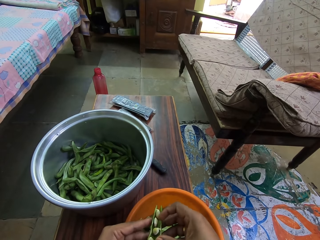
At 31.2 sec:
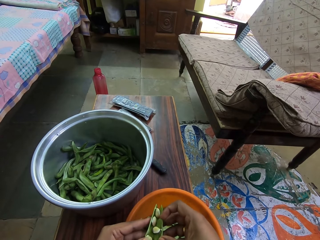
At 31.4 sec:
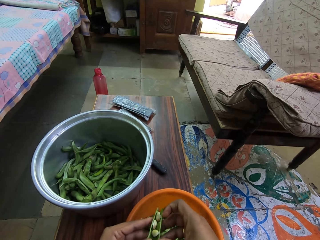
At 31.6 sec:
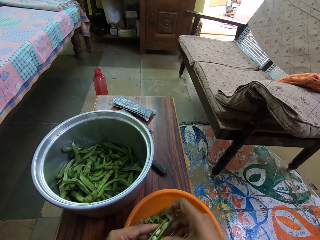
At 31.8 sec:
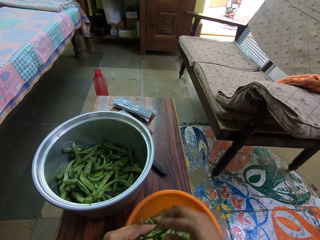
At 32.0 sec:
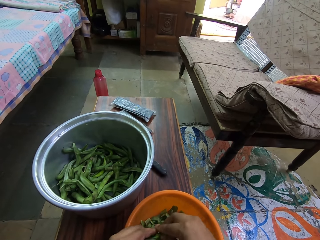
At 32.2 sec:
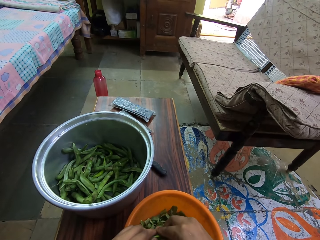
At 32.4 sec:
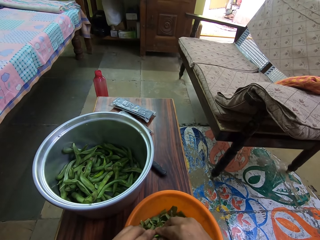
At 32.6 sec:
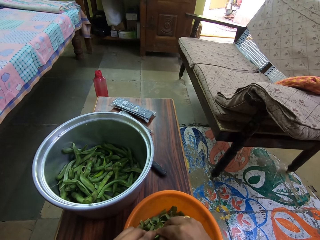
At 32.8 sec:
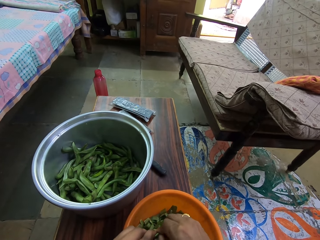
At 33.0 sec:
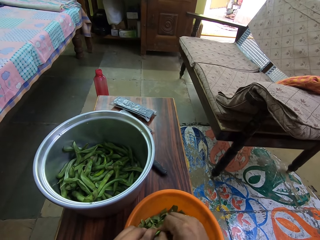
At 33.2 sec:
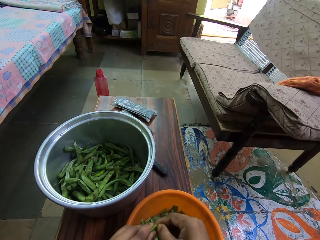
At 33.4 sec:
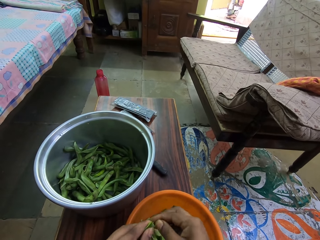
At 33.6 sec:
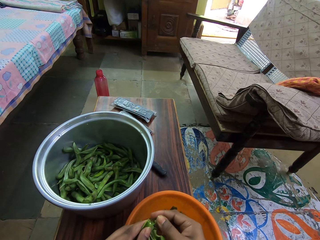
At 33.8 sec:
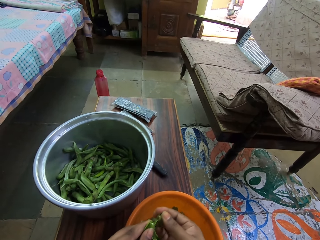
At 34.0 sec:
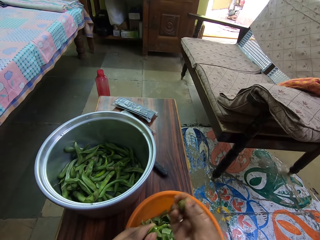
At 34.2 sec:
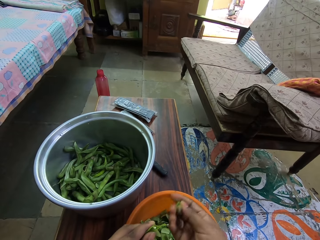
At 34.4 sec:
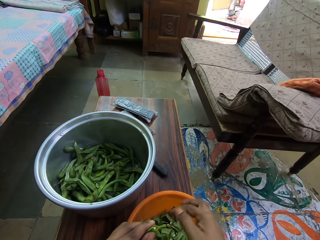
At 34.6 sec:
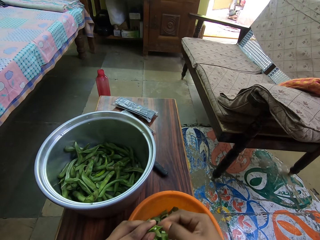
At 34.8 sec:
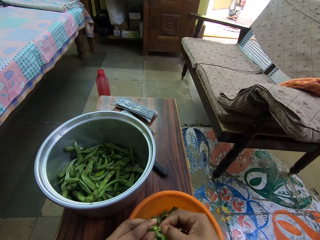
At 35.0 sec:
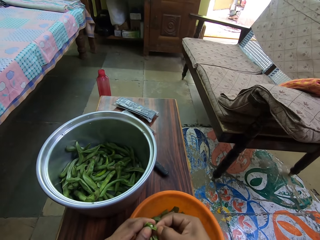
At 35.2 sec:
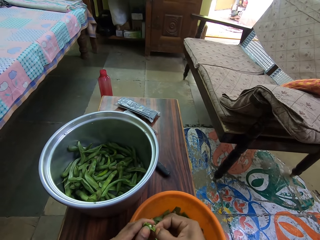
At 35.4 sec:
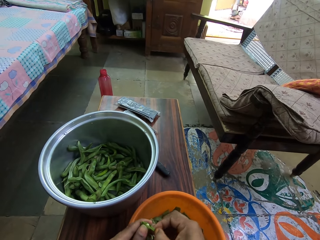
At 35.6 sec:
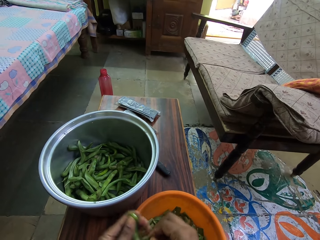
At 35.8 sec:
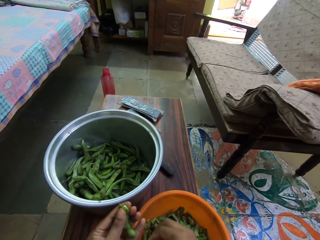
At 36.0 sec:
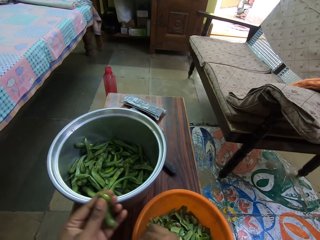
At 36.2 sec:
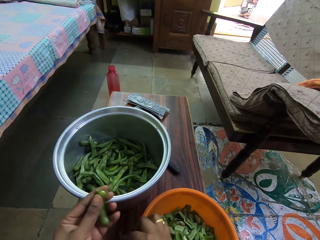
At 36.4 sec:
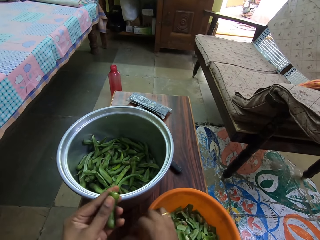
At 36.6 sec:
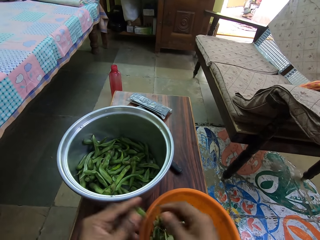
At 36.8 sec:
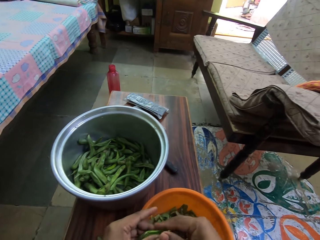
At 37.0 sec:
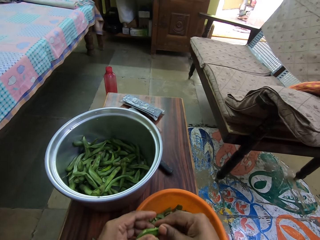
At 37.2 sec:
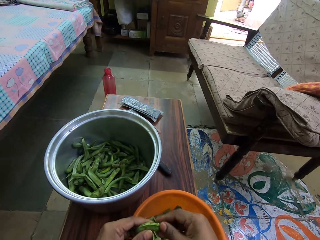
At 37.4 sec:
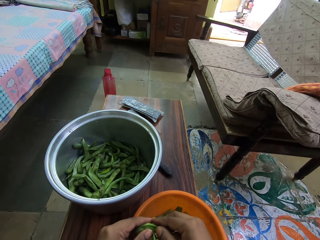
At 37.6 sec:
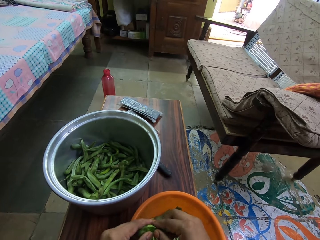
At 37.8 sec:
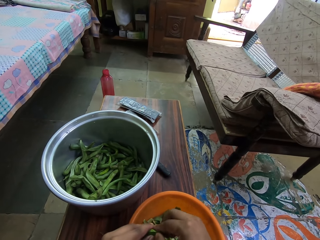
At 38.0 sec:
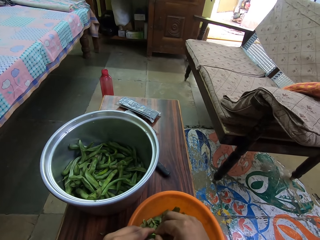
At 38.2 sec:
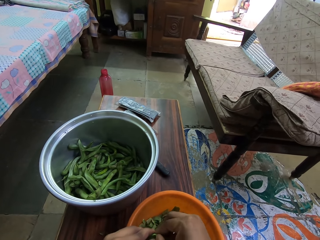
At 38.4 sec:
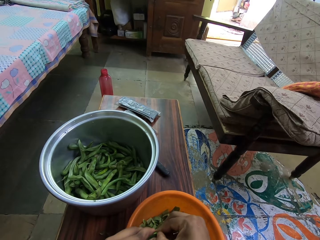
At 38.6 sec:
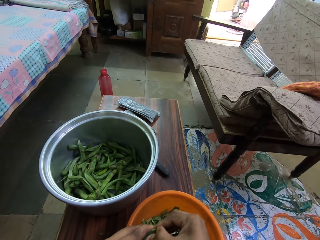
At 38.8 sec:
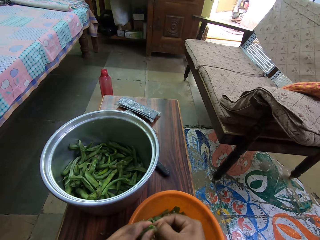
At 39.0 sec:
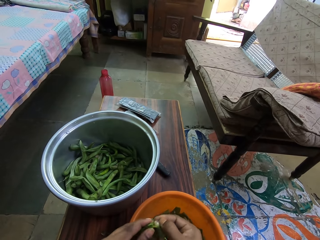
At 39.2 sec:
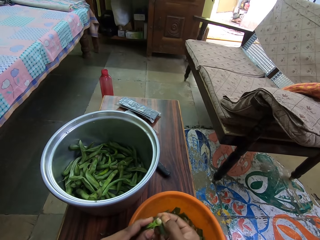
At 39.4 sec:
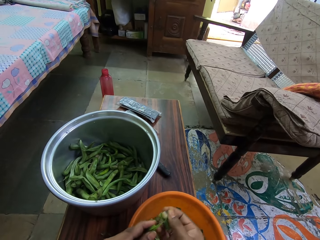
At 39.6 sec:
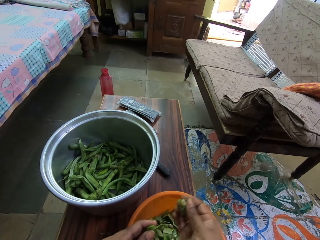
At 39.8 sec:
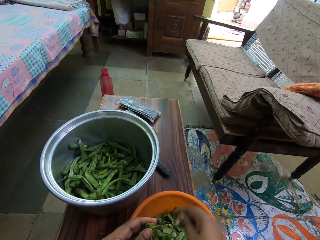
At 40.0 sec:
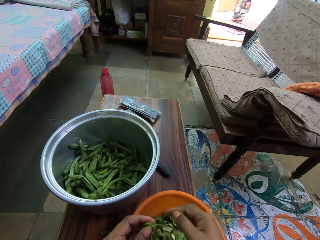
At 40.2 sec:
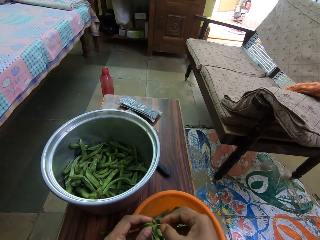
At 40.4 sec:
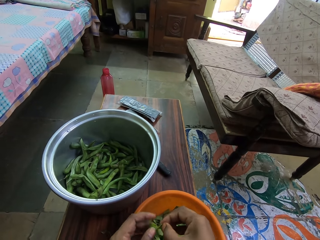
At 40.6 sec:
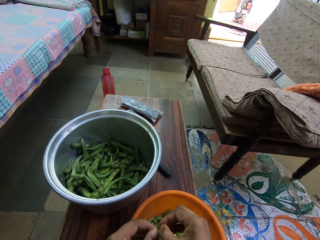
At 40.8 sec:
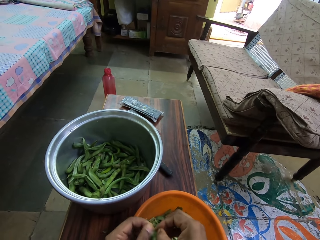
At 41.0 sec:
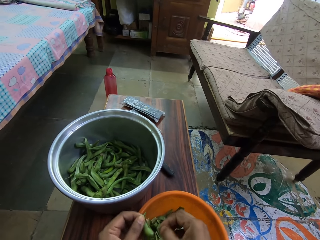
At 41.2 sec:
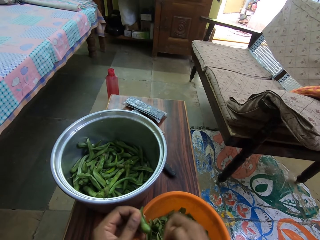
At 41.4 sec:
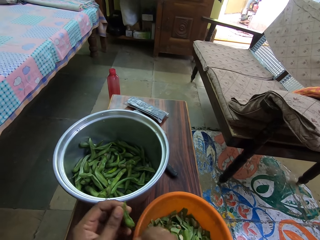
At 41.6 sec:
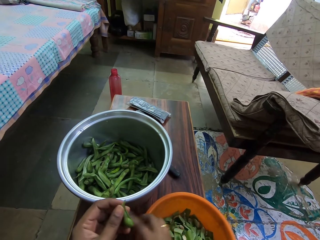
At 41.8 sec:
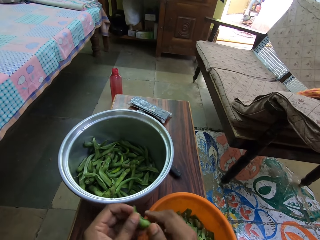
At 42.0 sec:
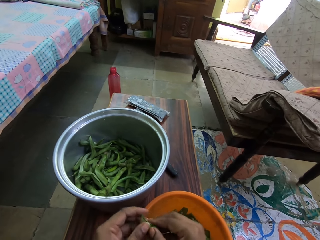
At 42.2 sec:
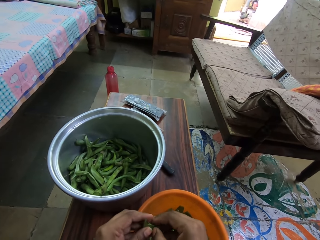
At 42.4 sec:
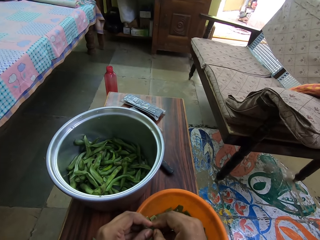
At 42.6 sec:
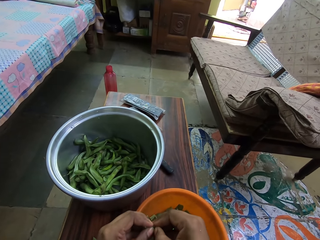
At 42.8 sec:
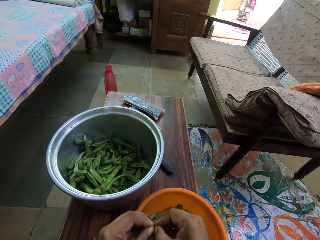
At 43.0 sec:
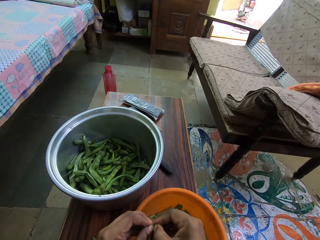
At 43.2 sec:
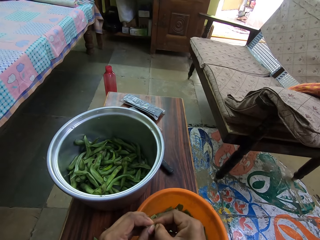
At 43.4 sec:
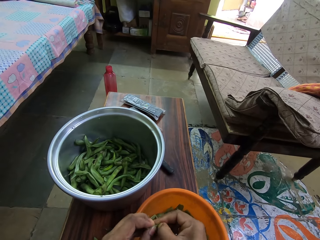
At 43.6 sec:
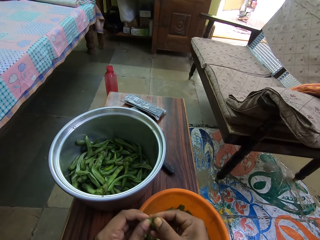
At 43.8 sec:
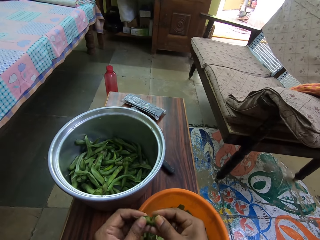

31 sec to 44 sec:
The camera wearer peels the green peas pod. They put the green peas in a basin. They peel the green peas pod. They put down the green peas pod. They peel the green peas pod. They put the green peas in the basin. They peel the green peas pod. They drop the peas plant pieces in the basin. They cut the green peas pod.

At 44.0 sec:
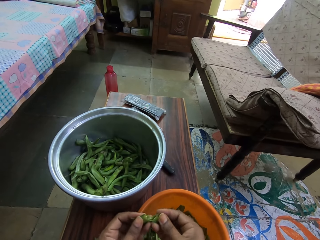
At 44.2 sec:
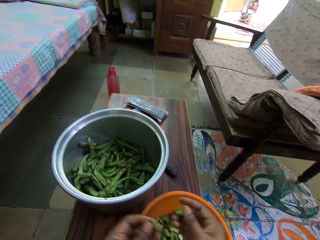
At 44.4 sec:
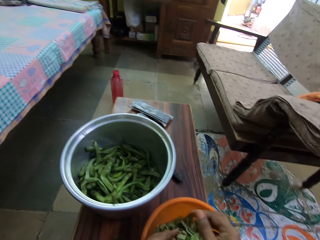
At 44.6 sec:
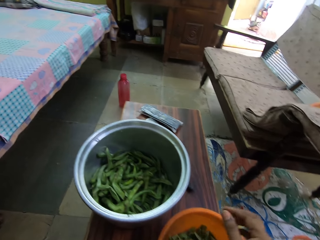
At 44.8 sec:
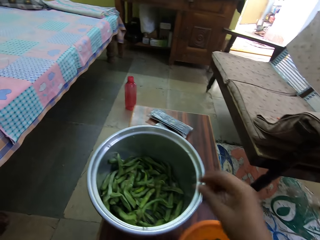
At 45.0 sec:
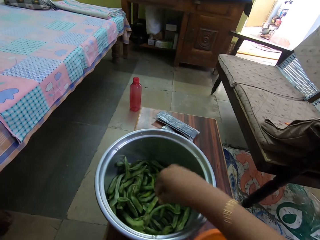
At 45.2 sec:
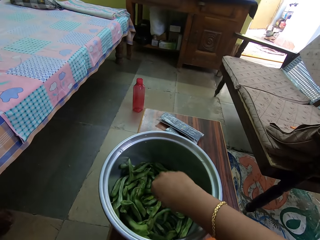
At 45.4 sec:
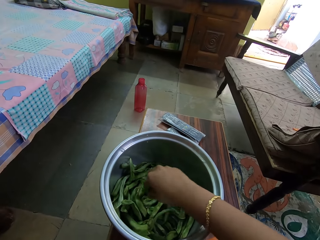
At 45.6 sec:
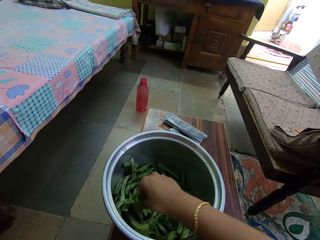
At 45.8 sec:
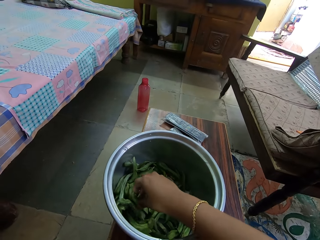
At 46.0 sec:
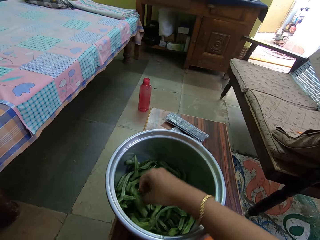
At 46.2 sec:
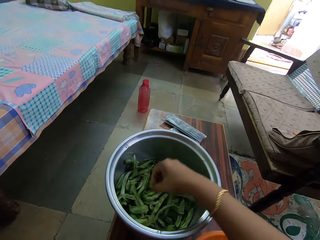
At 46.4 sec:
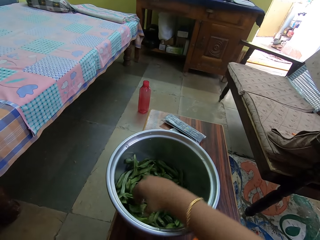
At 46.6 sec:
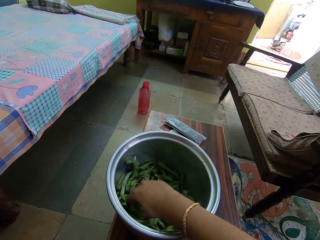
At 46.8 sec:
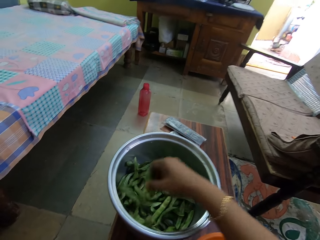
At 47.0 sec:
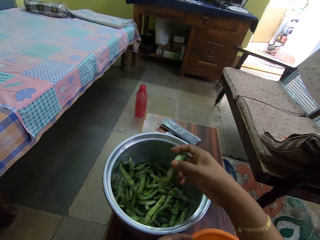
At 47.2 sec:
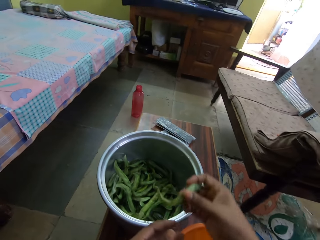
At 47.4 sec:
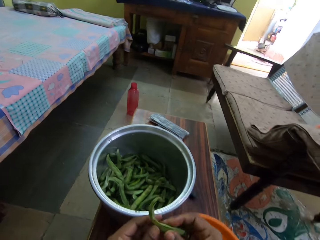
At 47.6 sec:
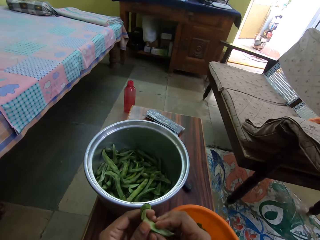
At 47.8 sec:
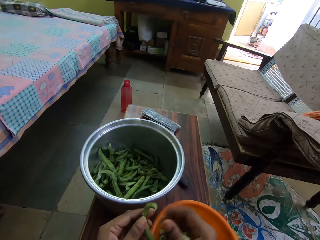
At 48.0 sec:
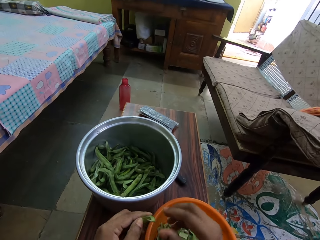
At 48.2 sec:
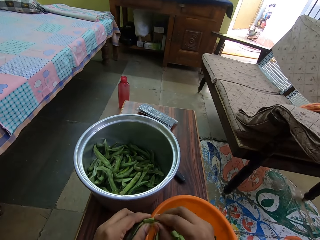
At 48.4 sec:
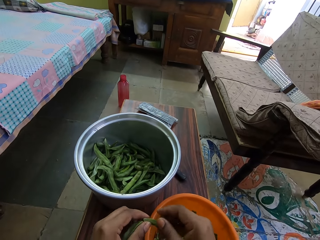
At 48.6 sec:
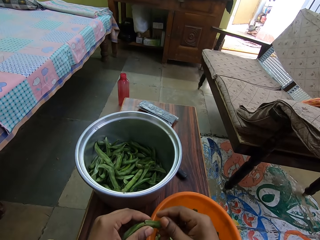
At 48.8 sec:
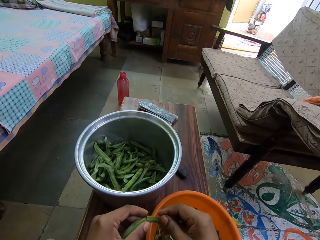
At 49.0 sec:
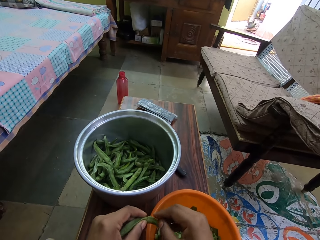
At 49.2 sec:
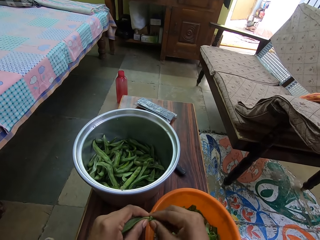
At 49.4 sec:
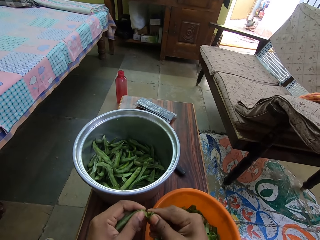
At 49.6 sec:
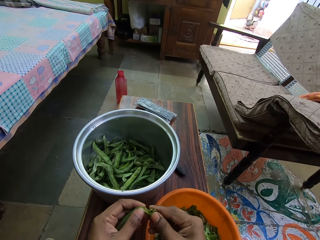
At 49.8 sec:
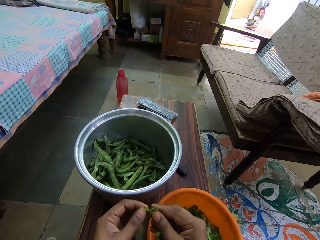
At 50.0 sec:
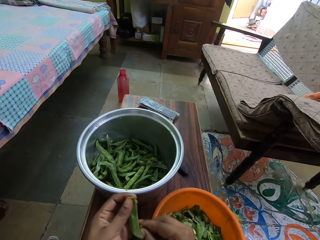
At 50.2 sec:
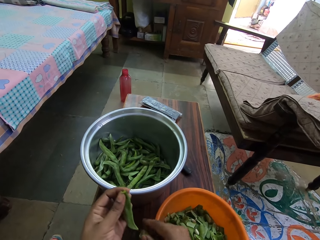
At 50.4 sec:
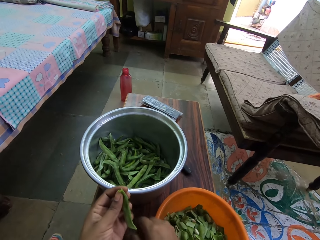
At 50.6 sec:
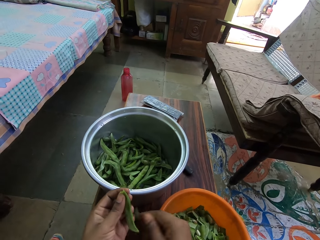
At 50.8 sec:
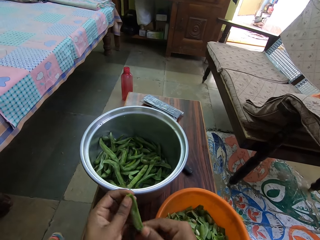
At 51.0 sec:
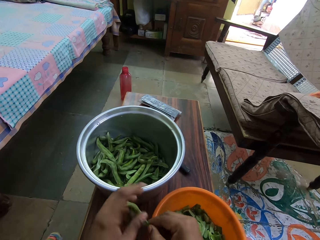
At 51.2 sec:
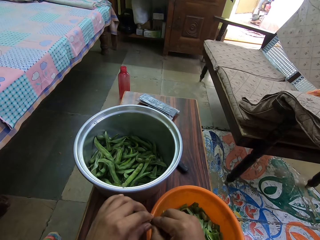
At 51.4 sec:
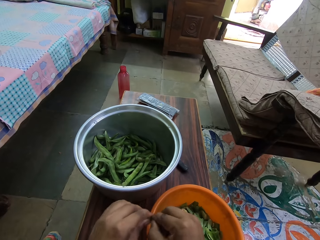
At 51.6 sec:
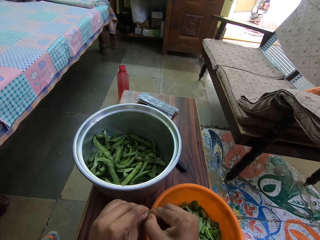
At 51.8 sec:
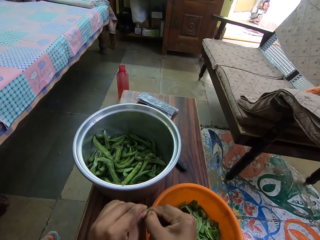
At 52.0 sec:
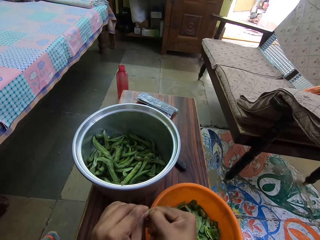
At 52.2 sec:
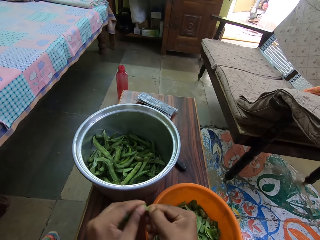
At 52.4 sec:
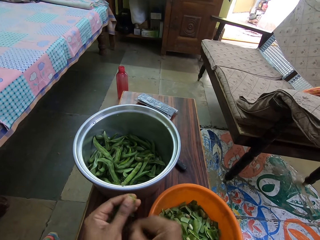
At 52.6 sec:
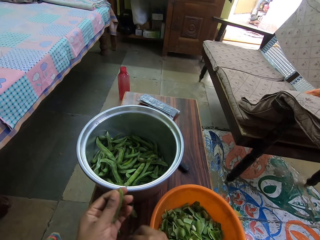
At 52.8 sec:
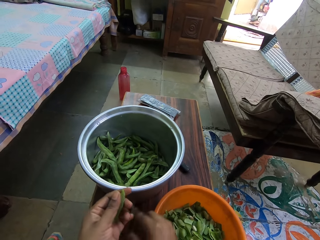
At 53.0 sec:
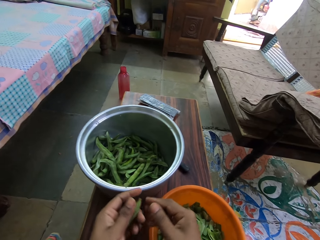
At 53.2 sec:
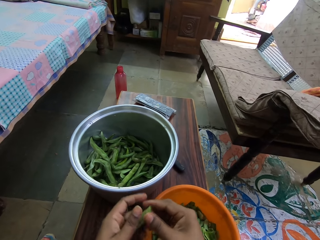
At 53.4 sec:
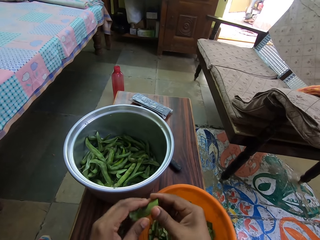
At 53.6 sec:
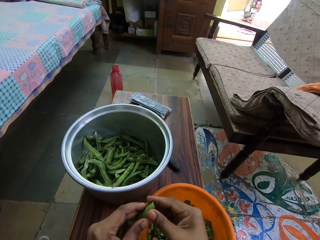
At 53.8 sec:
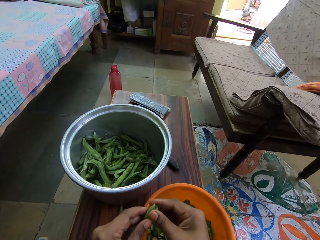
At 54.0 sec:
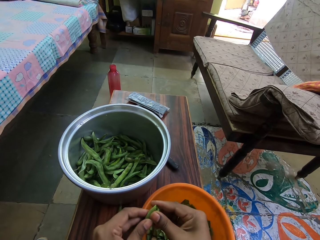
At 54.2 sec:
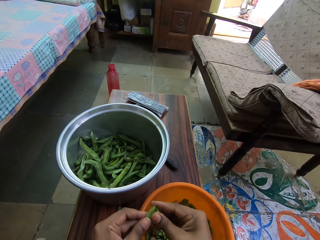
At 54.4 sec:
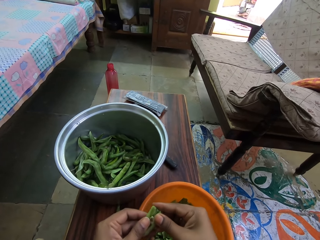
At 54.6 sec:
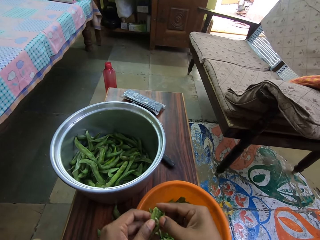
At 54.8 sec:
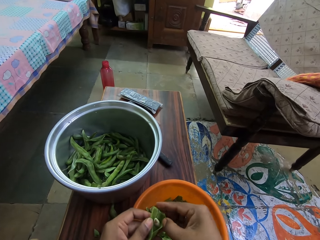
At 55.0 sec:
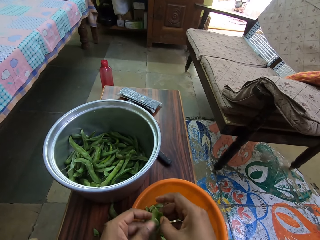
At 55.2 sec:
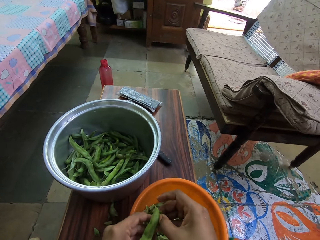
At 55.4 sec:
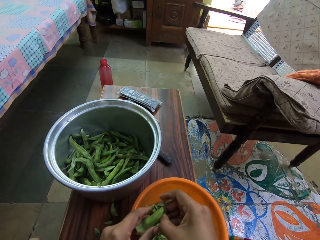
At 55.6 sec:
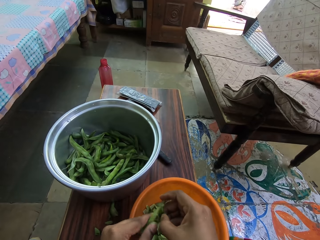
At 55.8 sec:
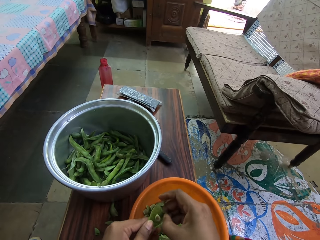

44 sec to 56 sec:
The camera wearer puts the green peas in a basin. They put the green peas pod in the basin. They pick the peas plant or green peas in the basin. They shift the green peas to the left hand. They cut the peas plant into two pieces. They put down the green peas. They cut the green peas pod. They put down the green peas pod. They peel the green peas pod.
